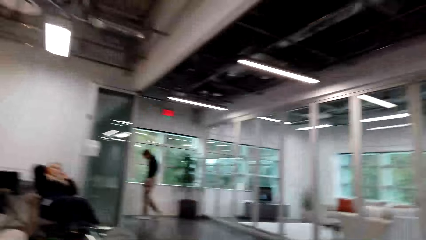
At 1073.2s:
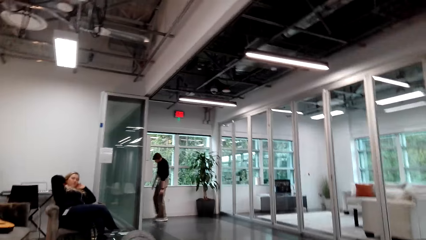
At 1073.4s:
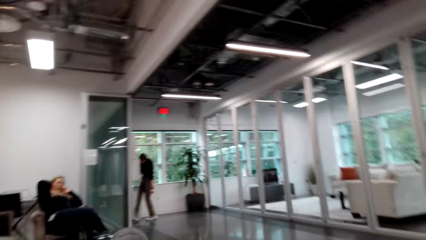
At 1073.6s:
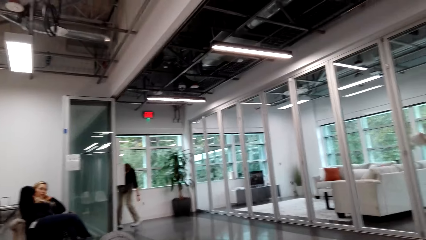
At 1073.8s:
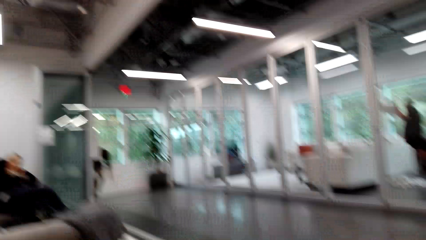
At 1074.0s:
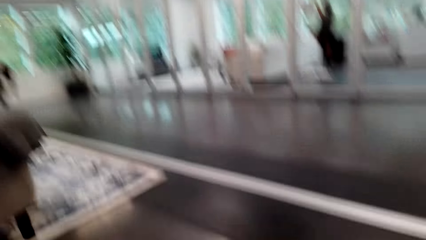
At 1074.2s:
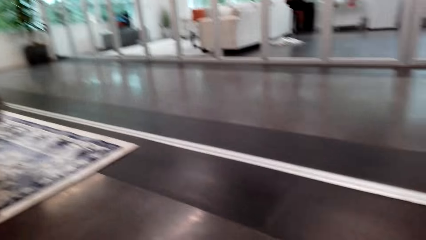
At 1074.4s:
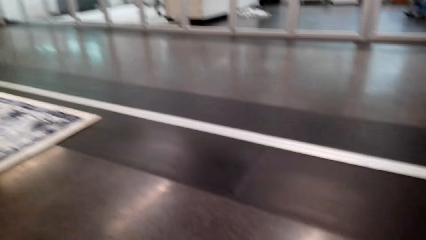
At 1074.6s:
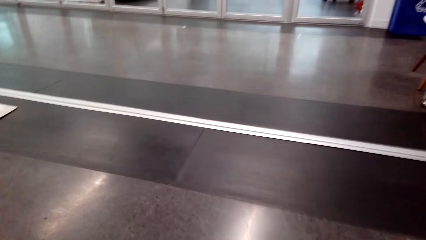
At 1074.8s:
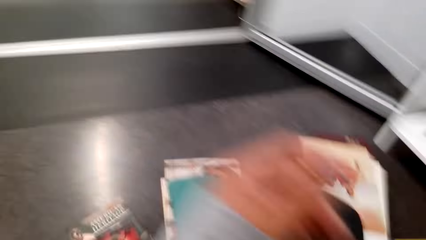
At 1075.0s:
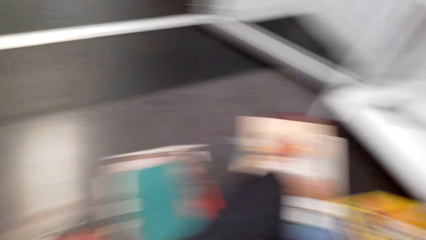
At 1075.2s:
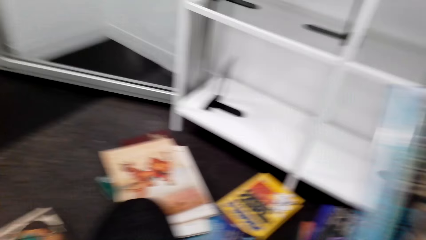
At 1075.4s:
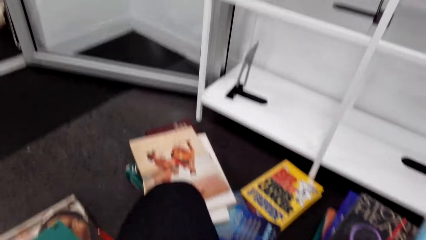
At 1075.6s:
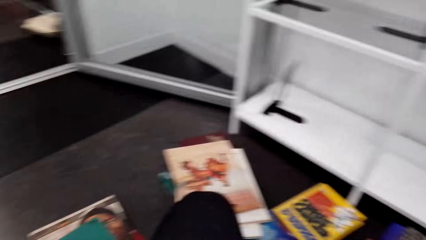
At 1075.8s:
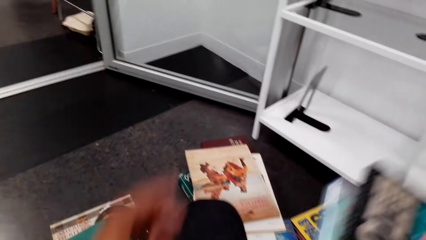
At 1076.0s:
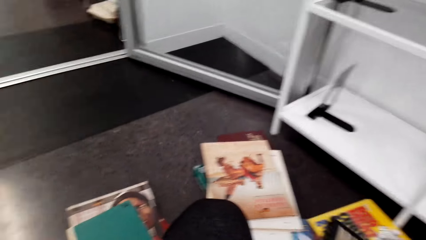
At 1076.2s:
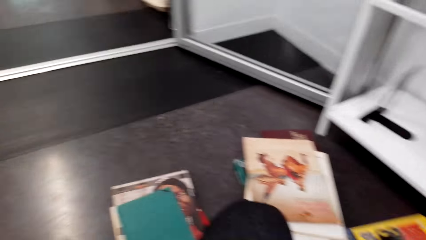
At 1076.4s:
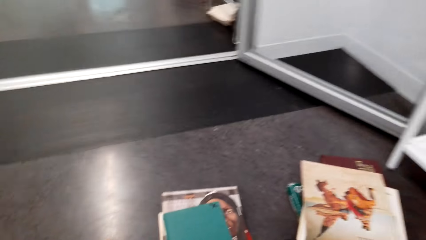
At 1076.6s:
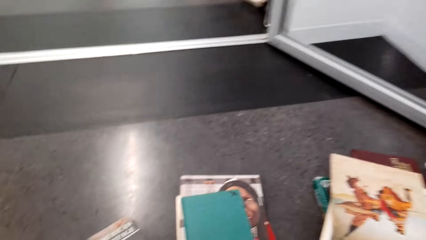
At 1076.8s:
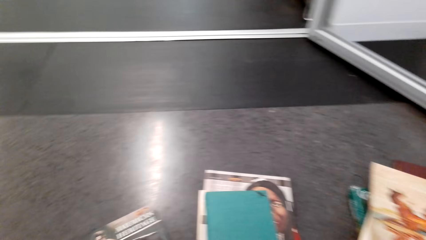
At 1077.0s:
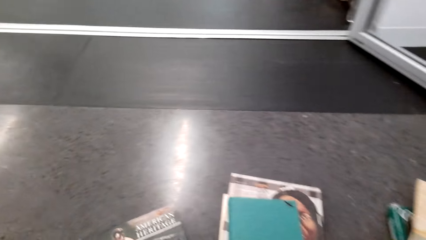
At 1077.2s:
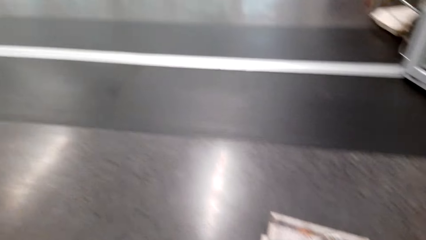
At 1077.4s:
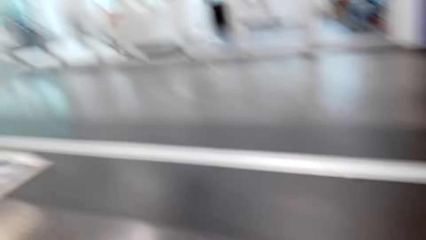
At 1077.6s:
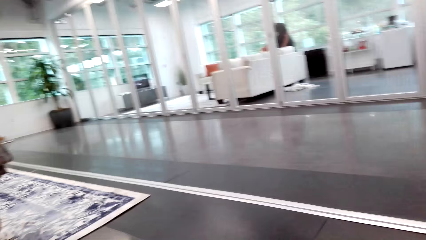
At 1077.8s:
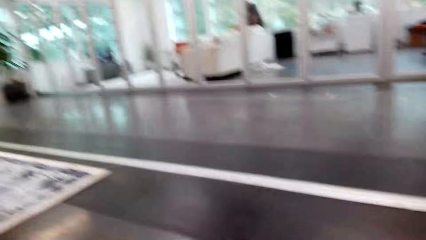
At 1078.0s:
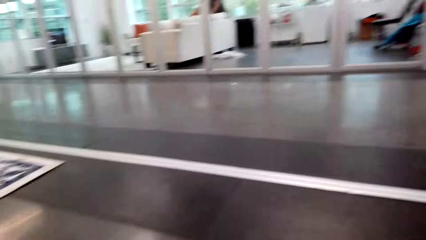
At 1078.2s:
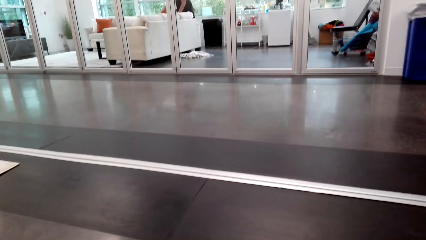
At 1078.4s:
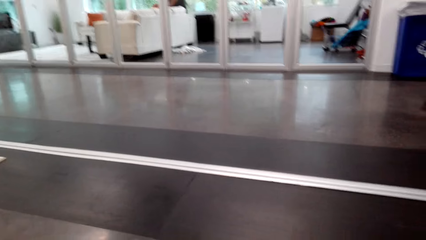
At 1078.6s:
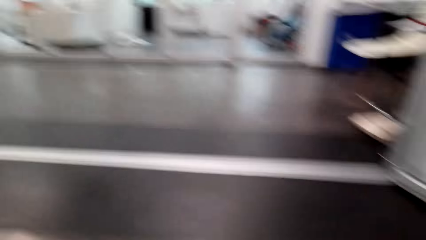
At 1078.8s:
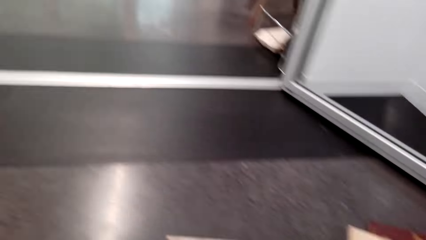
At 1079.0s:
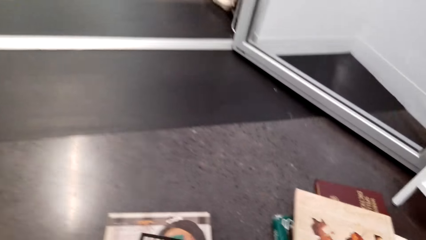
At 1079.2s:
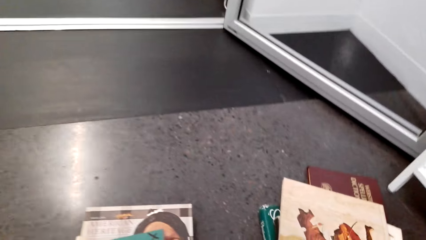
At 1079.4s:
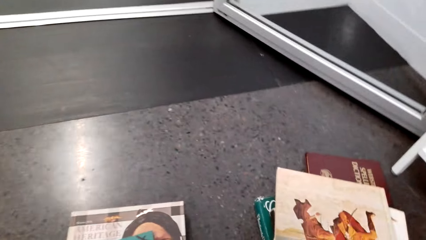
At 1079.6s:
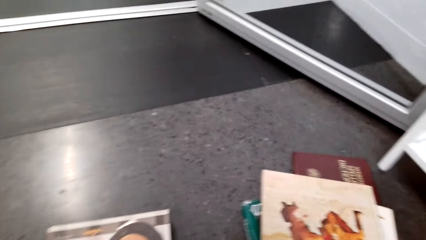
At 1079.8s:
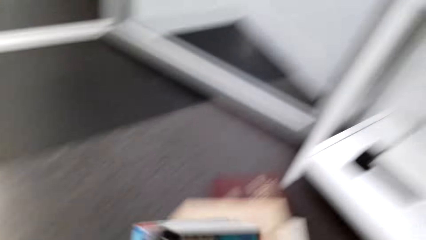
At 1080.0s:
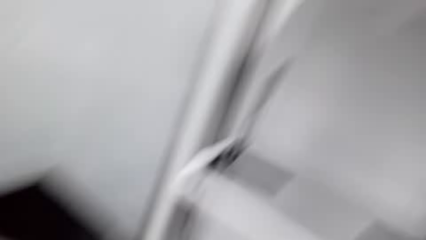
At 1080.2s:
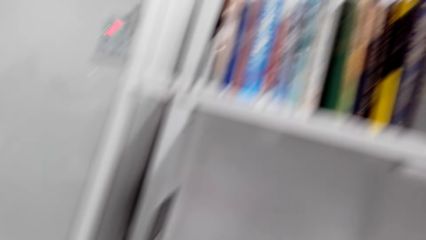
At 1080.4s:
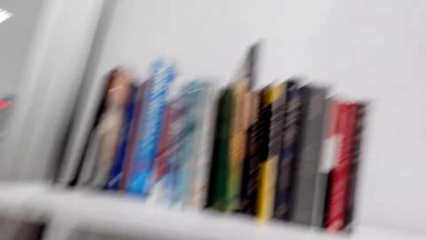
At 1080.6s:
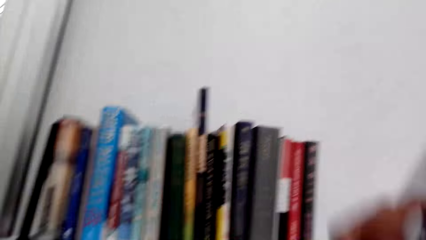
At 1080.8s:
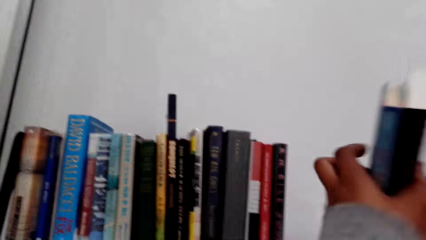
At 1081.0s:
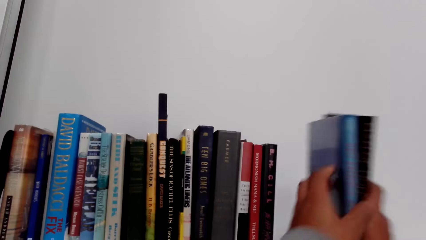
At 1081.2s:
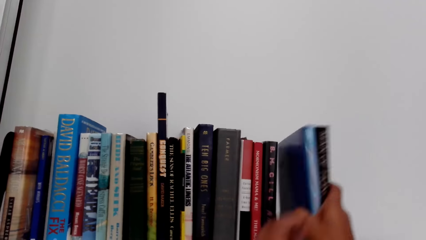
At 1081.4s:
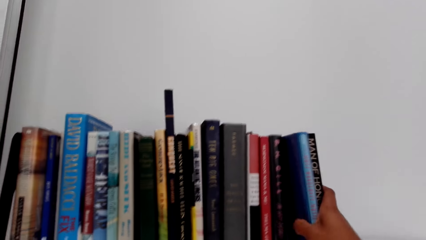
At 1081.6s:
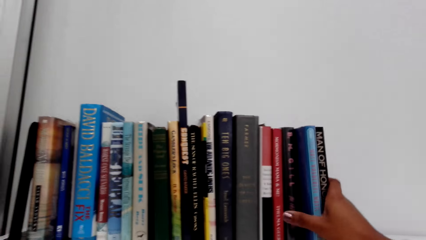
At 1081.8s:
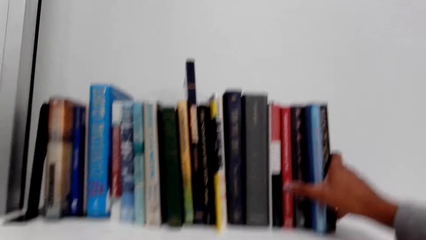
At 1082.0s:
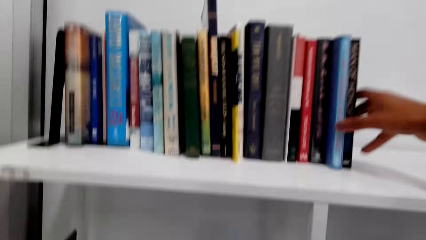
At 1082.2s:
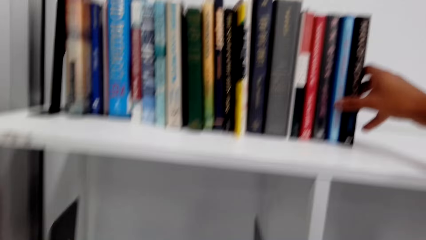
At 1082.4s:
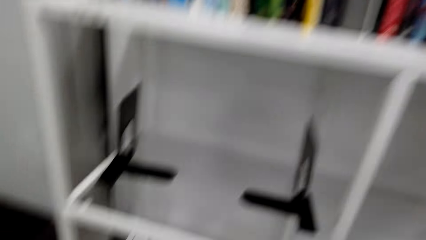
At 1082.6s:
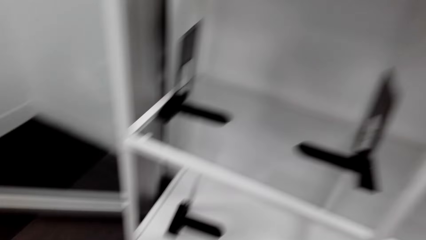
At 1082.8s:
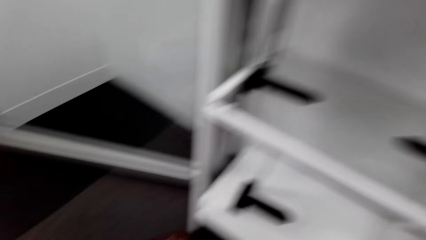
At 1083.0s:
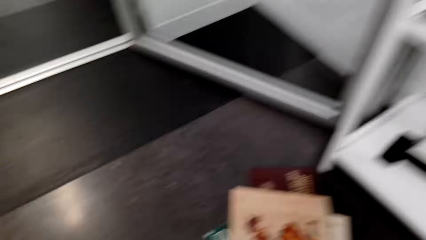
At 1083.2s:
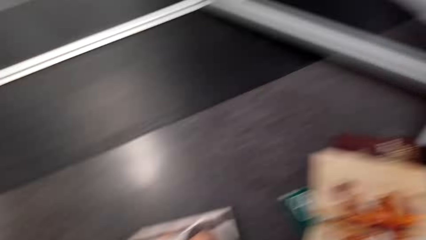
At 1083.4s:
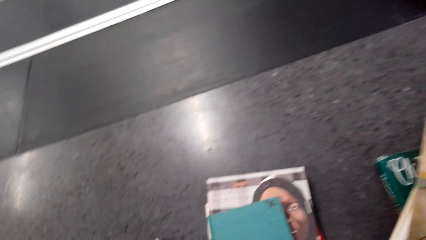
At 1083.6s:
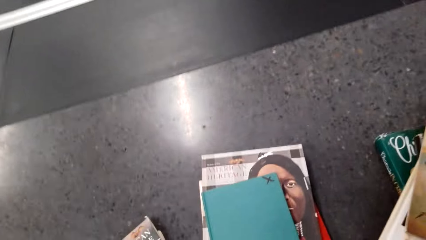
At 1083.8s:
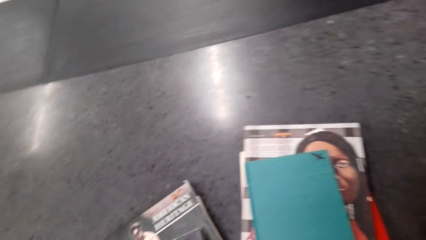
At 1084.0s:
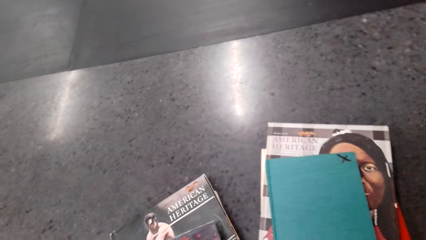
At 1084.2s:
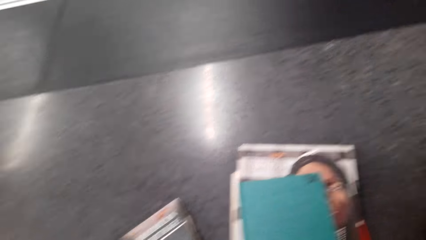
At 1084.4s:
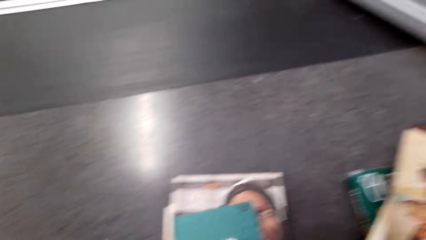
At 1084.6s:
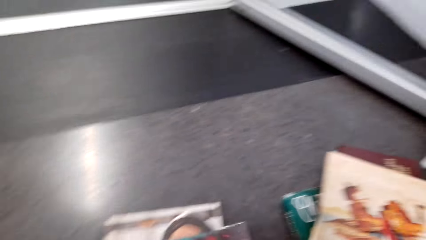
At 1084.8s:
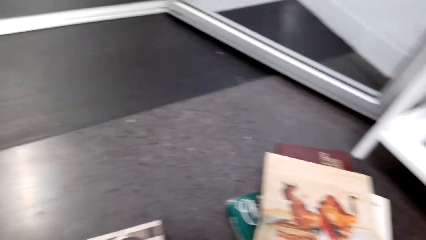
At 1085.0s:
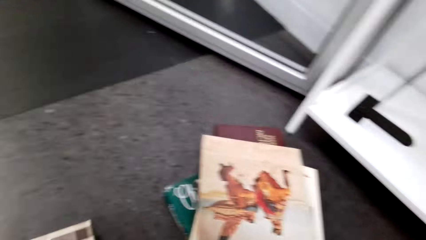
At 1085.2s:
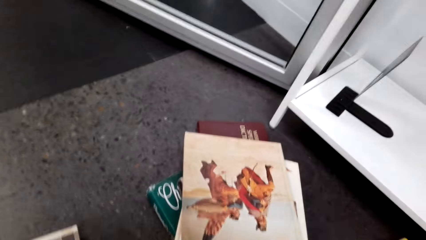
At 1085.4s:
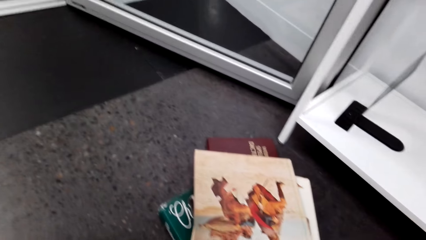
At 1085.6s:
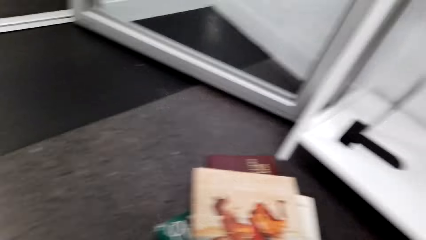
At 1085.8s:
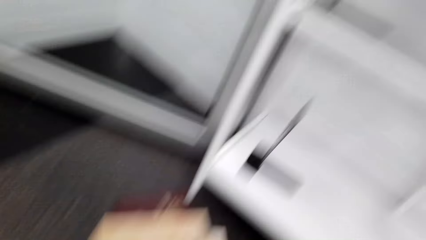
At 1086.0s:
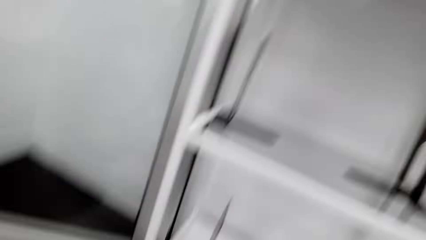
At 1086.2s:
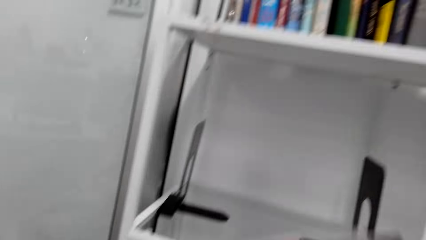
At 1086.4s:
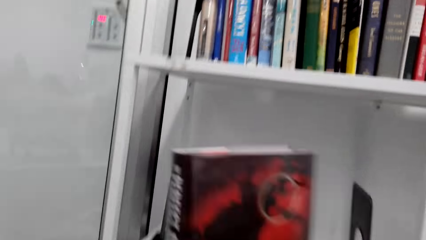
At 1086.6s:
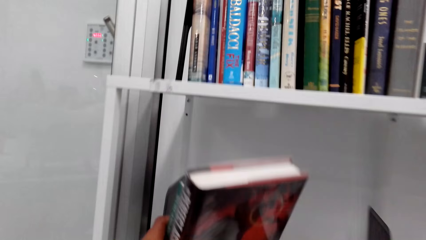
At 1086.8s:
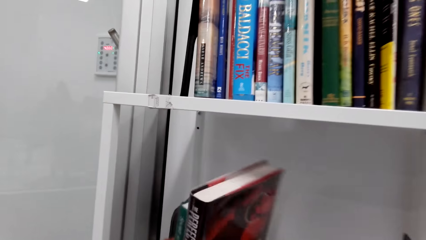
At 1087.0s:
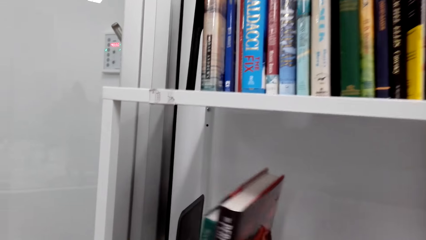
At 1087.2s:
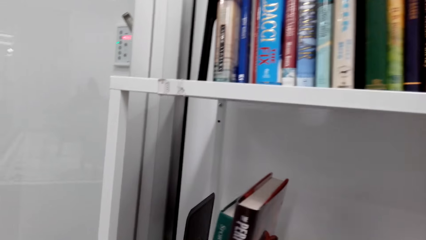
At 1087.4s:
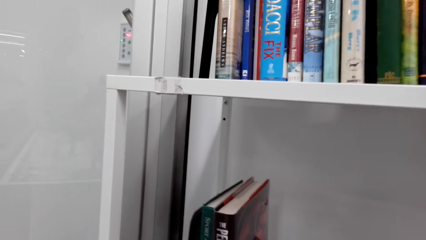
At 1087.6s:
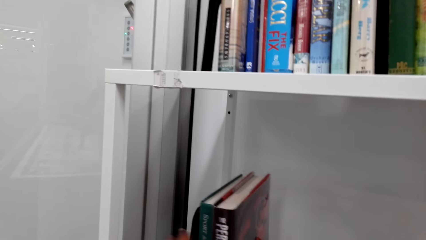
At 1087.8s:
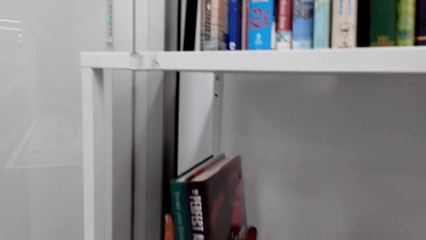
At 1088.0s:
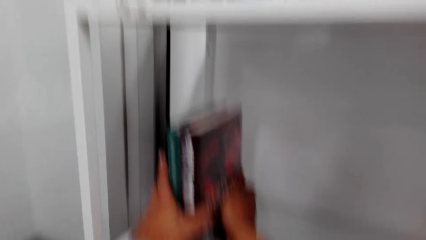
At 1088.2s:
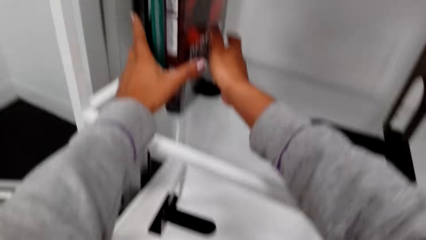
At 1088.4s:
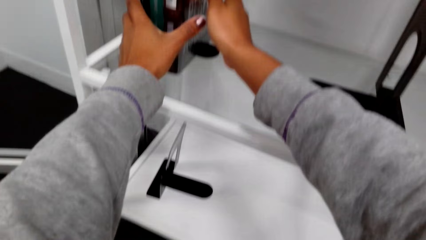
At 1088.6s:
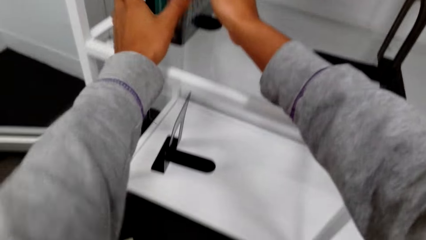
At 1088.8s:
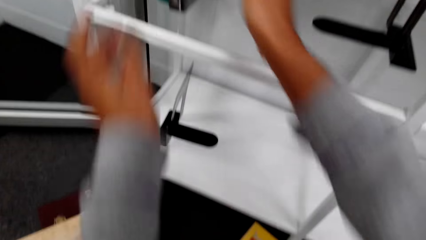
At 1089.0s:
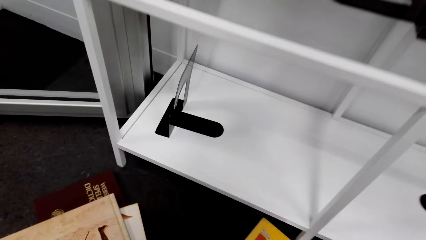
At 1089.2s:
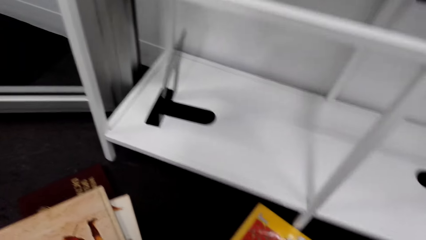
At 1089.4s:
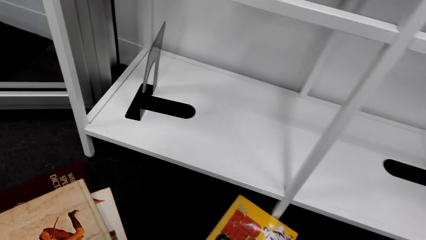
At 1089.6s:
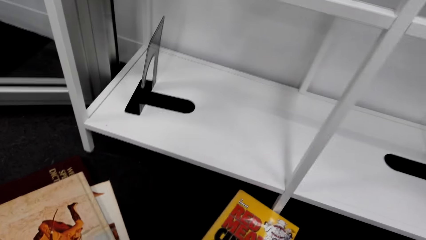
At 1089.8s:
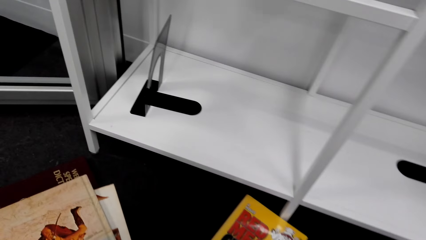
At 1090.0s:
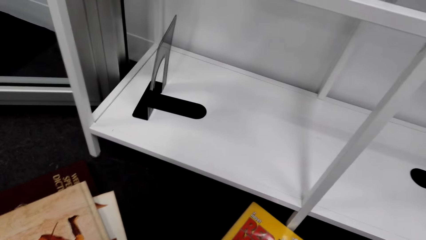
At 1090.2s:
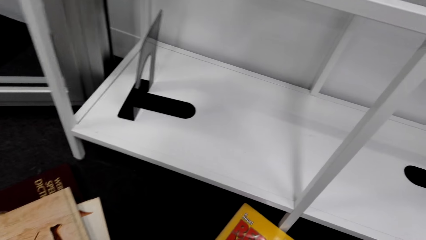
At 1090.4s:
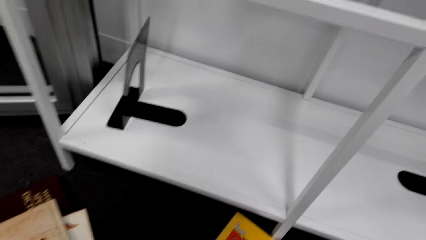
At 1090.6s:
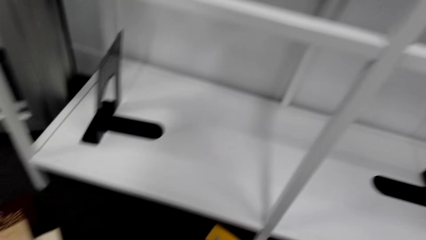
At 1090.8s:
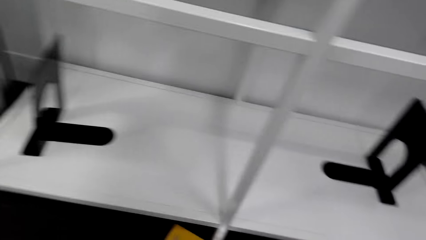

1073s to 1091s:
A man walks. A person speaks to the camera wearer. A woman sits on a chair. The camera wearer collects books from the floor. They speak to the person. They place the books on the shelf. They arrange the books on the shelf. They pick the books from the floor. They place the books on the shelf.
